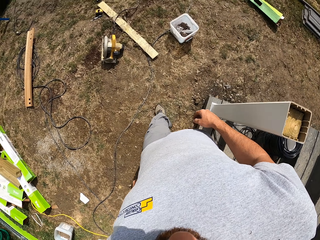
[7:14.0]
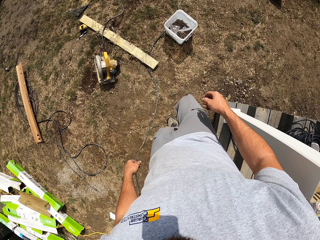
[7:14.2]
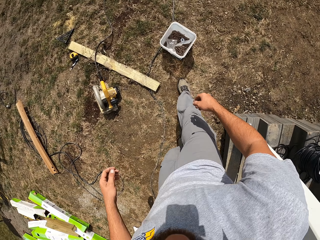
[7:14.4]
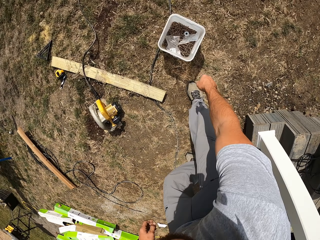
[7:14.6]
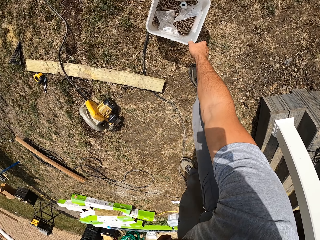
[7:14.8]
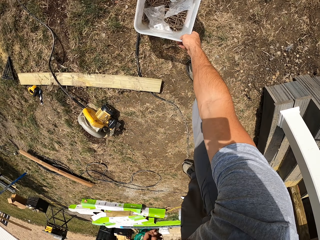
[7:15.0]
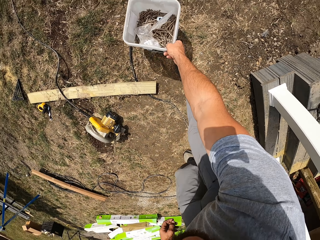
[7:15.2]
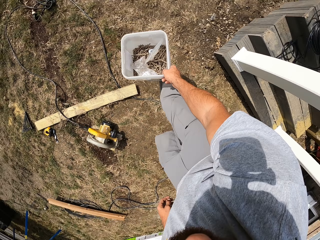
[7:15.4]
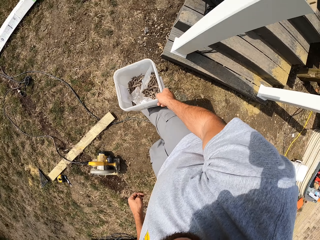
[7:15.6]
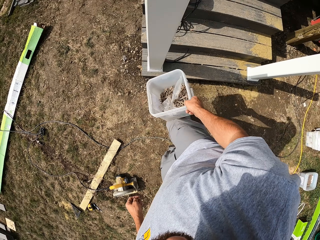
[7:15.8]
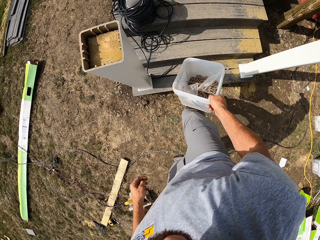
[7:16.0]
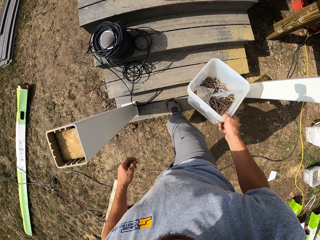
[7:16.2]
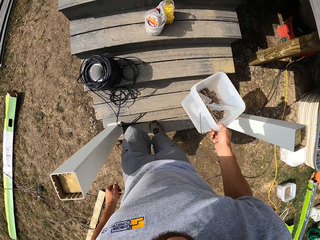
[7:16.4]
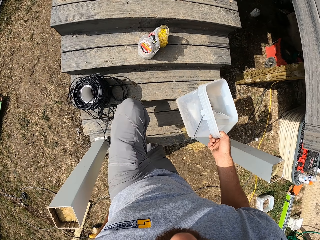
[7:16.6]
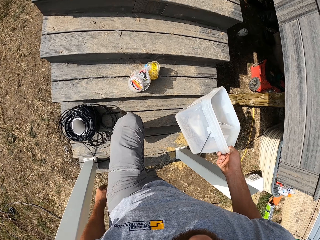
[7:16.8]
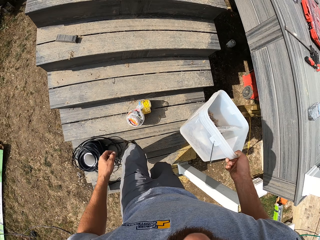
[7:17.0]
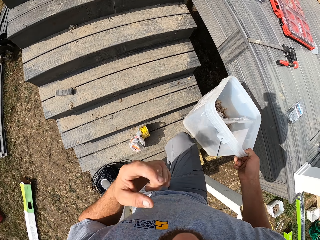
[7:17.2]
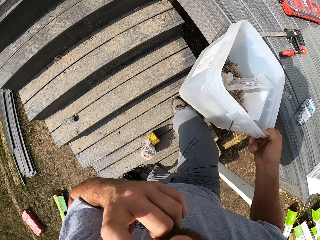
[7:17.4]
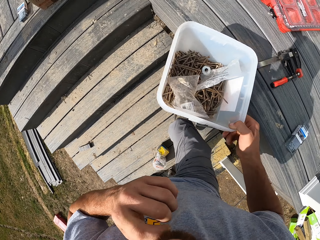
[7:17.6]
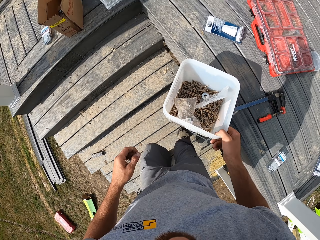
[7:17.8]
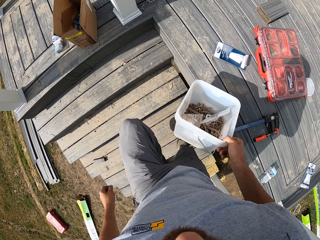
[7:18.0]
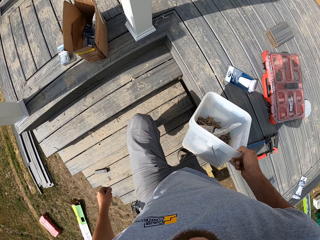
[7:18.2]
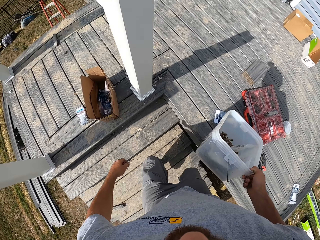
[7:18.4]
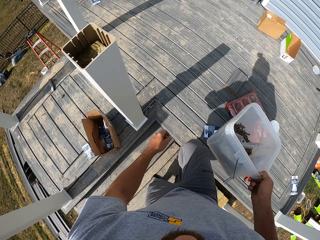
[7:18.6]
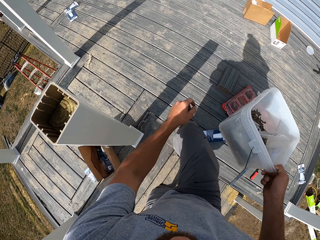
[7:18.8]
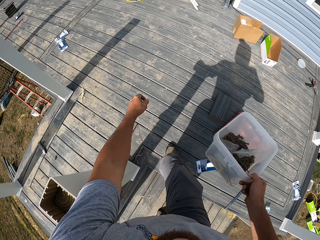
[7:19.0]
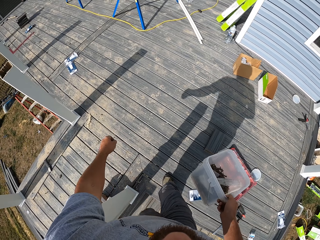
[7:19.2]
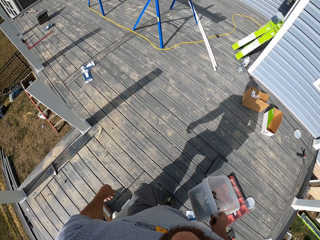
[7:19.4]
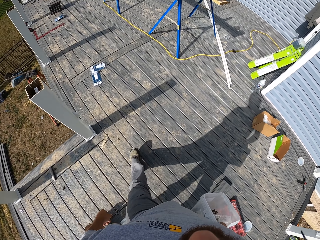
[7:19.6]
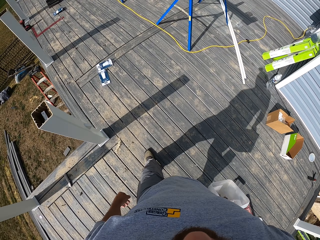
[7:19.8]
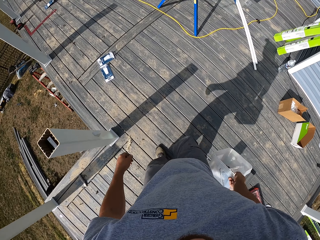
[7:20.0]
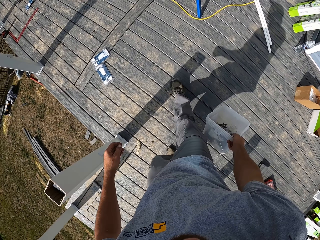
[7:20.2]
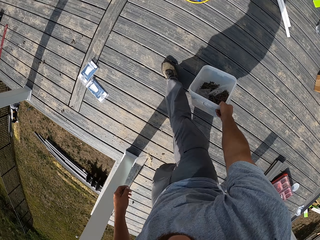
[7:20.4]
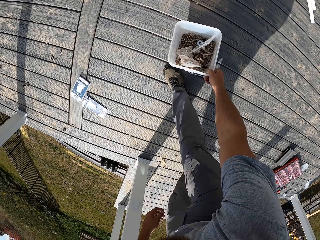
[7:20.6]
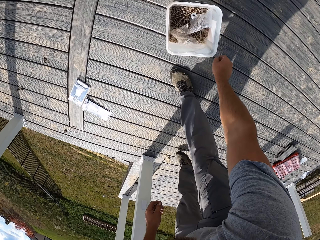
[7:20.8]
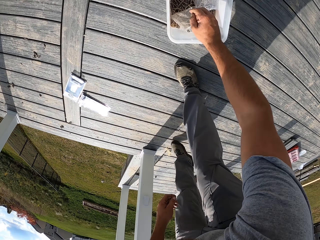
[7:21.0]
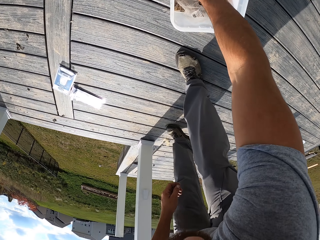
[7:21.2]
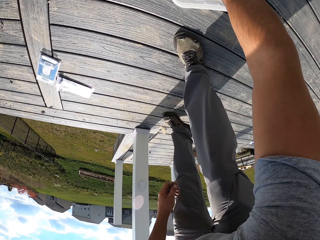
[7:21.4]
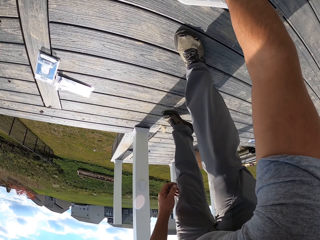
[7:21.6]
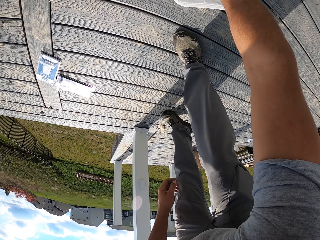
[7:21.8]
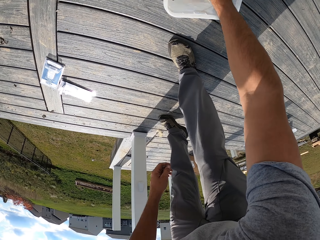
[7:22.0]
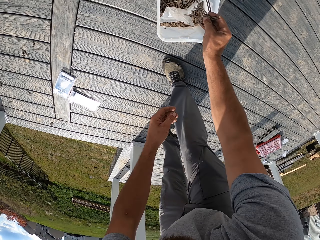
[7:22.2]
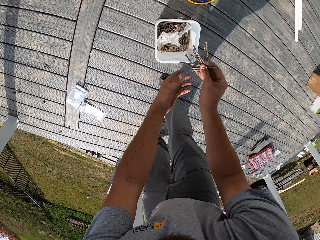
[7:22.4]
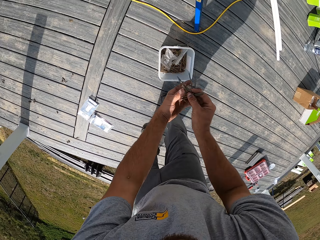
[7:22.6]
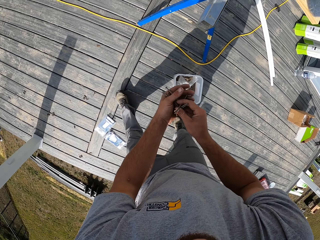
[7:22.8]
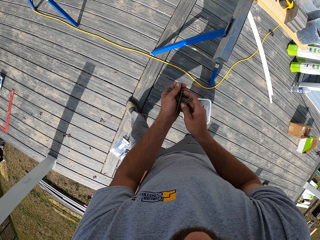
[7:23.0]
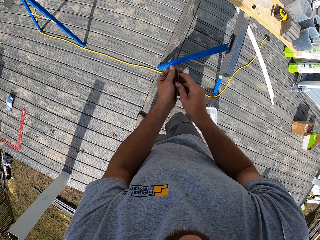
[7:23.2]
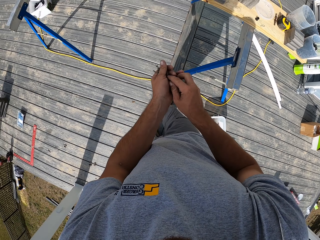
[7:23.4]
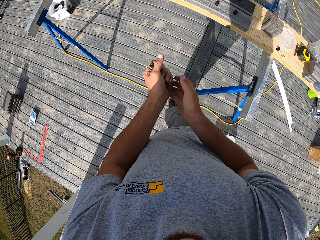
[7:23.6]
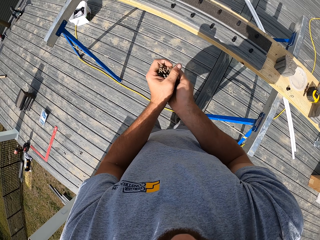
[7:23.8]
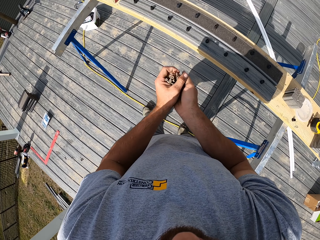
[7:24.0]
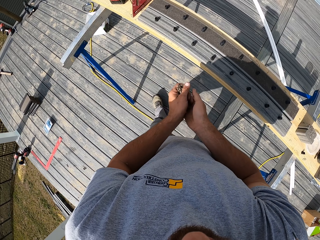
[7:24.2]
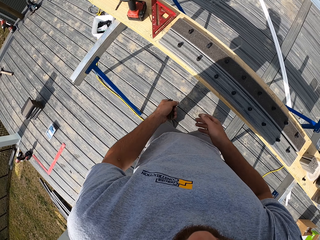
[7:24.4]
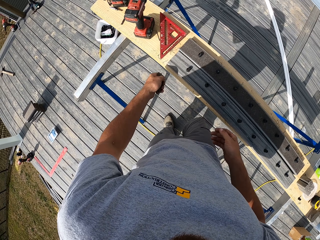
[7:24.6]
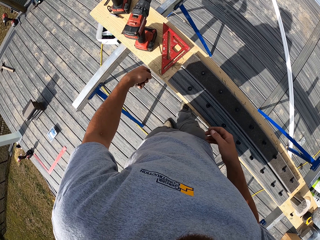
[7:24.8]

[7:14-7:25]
The camera wearer walks on the ground. They pick up a tin of nails or container from the ground. They walk up the stairs. They walk on the slab. They put the container on the slab. They pick nails from the container. They walk on the slab.

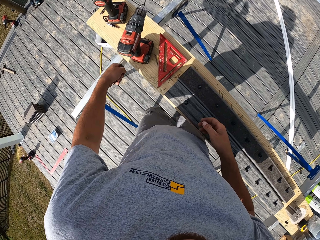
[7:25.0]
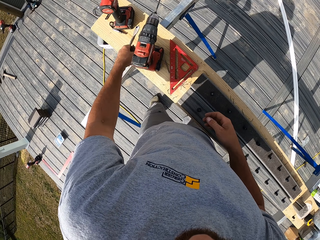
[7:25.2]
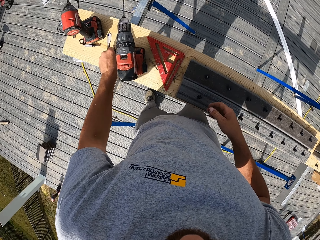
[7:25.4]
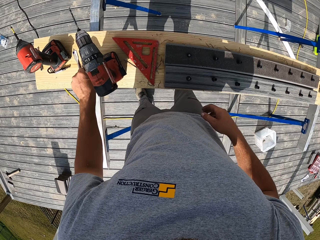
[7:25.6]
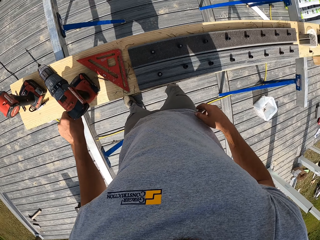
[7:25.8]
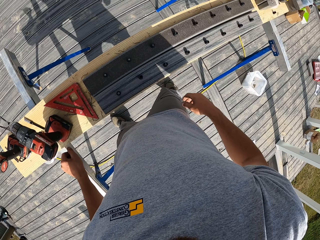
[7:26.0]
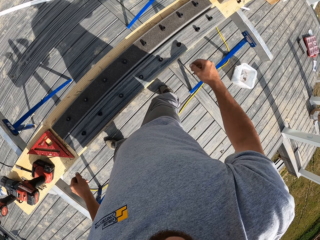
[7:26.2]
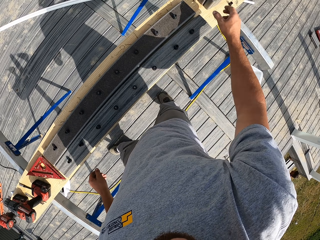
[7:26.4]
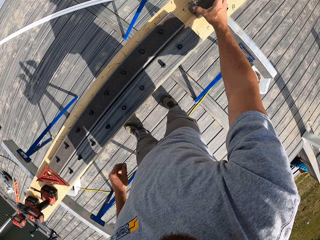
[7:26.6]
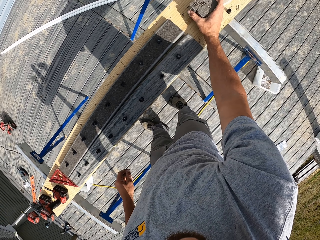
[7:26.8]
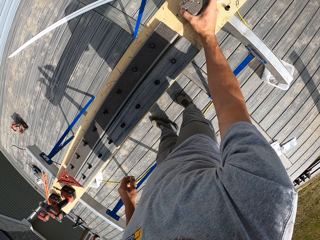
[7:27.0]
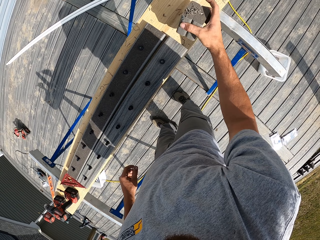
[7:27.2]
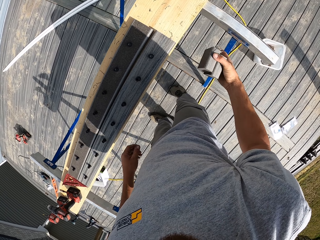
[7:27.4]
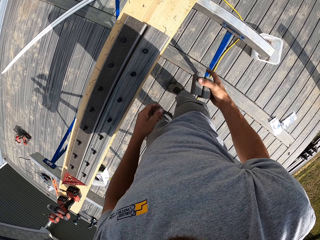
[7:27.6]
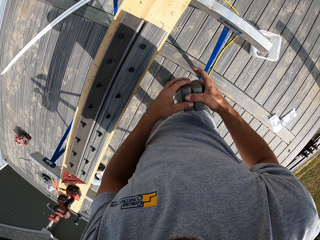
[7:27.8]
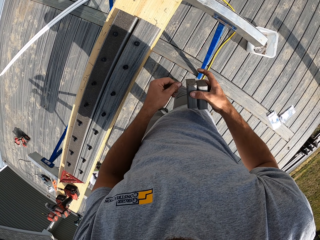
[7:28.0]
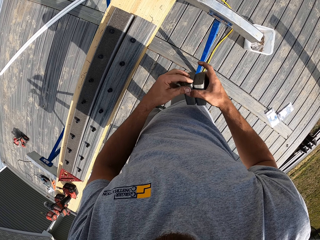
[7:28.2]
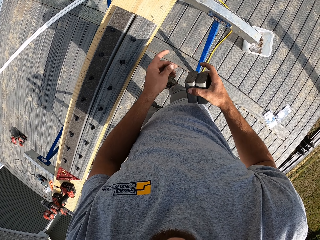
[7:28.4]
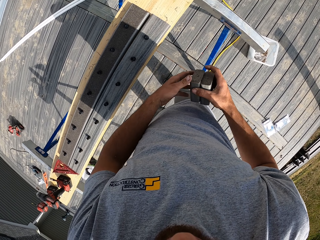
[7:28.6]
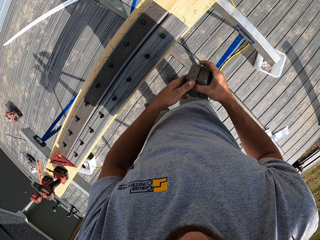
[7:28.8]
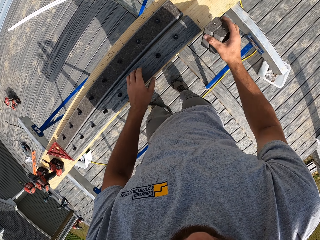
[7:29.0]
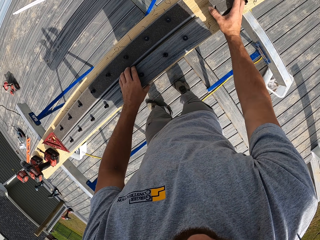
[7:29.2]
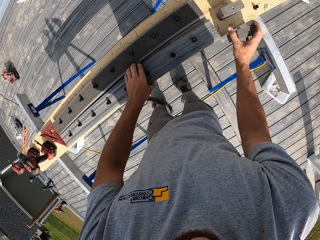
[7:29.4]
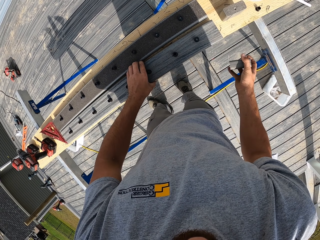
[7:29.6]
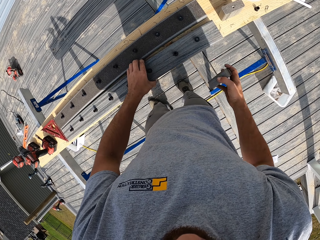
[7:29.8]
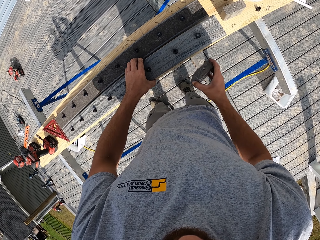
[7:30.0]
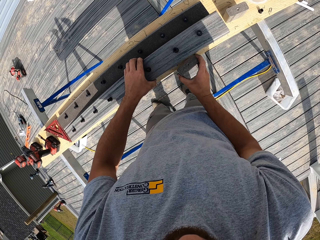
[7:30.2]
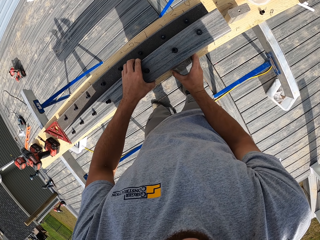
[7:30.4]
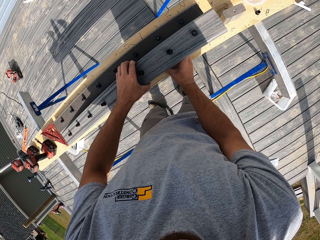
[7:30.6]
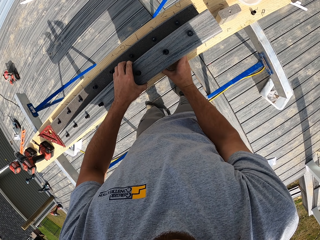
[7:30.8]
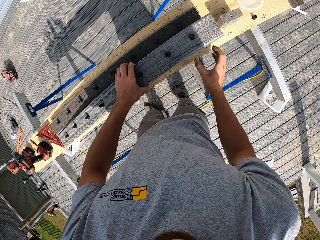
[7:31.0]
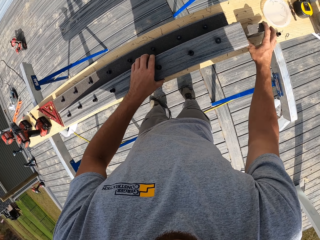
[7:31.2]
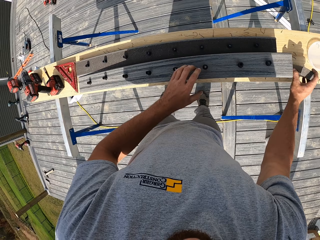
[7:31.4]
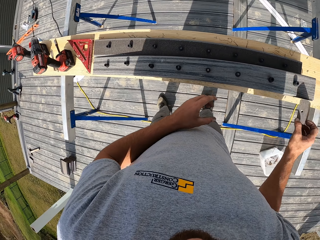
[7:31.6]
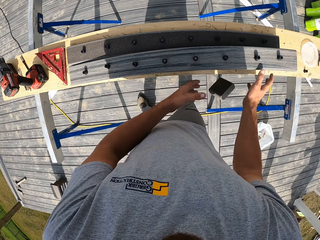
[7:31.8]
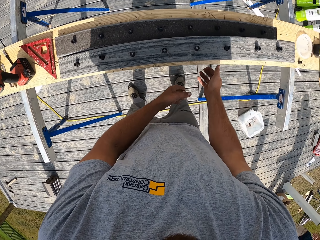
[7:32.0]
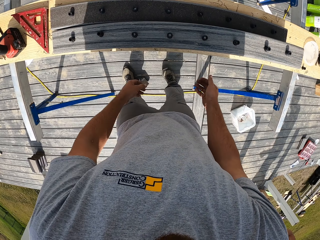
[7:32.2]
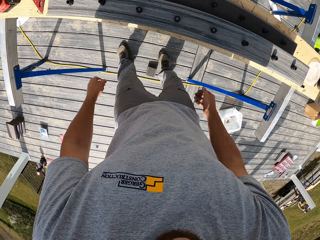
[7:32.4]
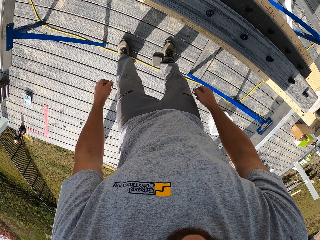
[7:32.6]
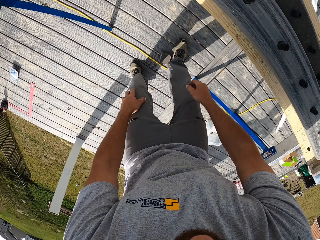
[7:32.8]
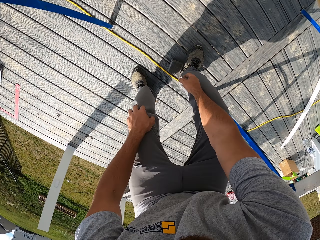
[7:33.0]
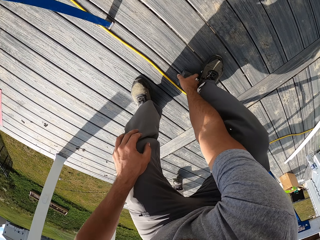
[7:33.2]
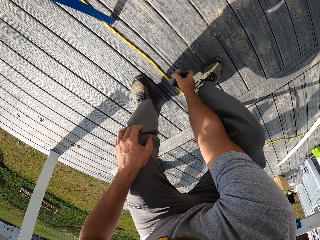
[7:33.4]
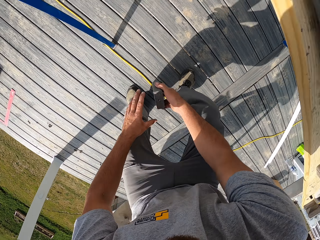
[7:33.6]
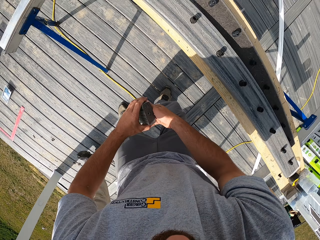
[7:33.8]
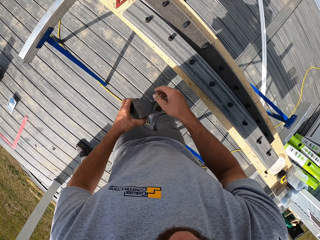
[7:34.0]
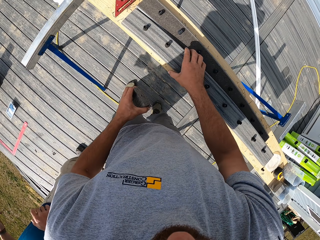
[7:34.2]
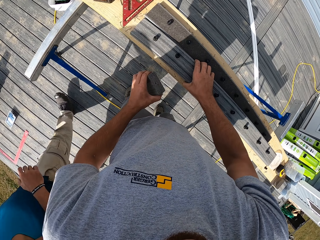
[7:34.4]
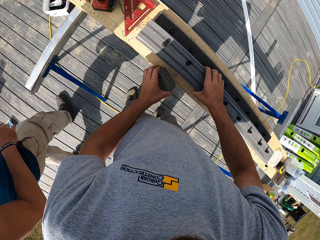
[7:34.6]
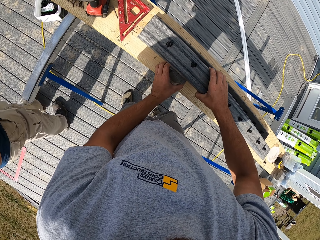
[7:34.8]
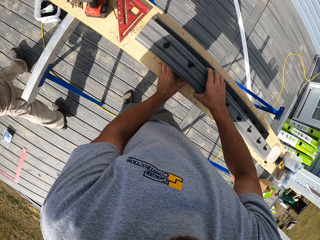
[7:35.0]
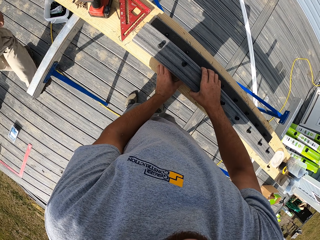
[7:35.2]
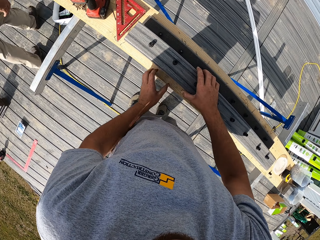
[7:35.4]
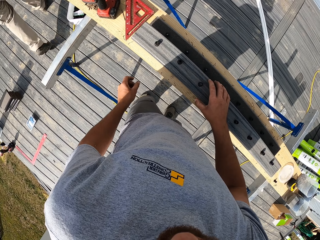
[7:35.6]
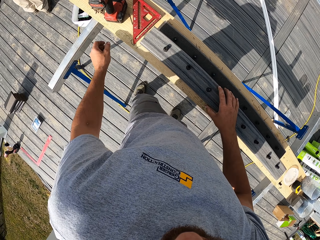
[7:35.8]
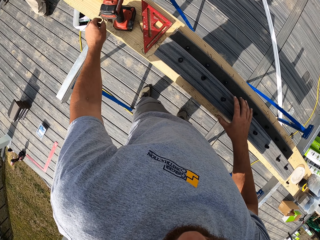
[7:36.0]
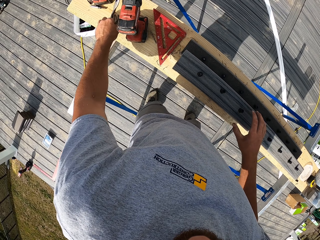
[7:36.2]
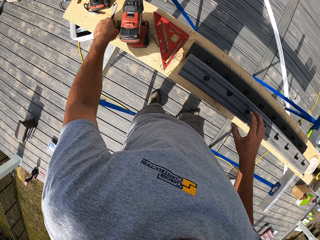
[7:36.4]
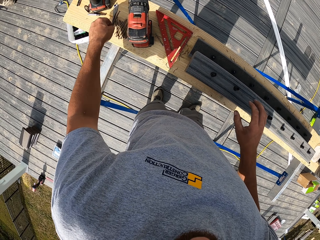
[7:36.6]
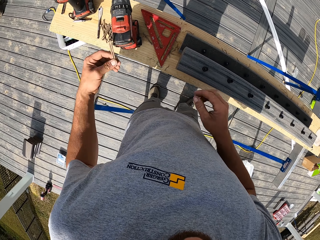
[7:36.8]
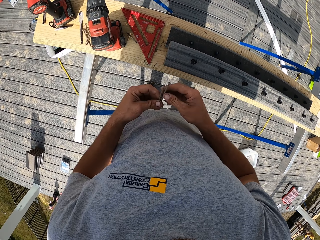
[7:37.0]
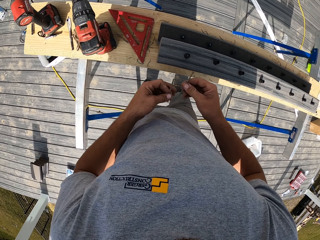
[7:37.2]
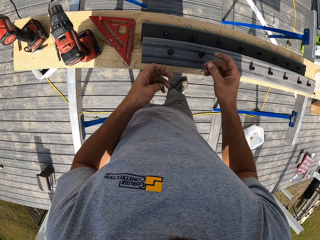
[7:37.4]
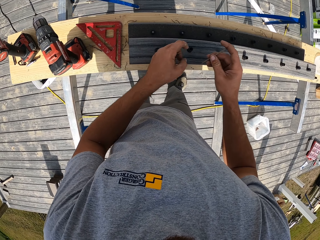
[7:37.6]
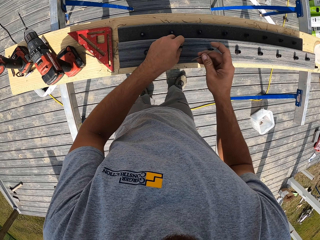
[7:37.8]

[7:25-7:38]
The camera wearer puts the nails on the bench. They pick the wood from the bench. They put the wood on the bench. They put the wood under the wood. They pick the wood from the bench. They pick the wood from the floor. They put the wood under the wood. They pick a nail from the bench.
